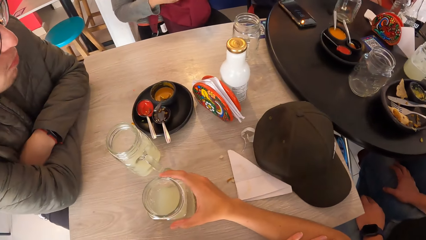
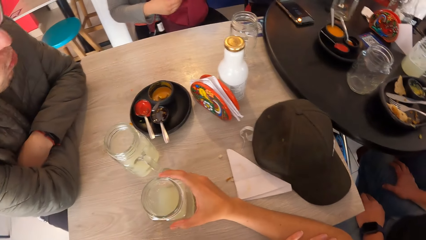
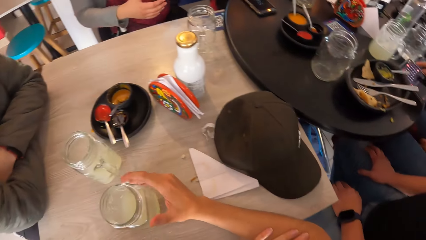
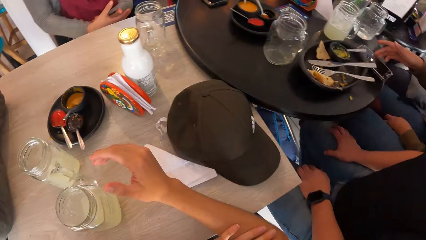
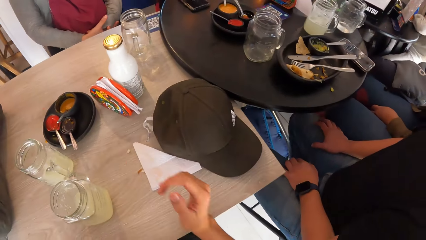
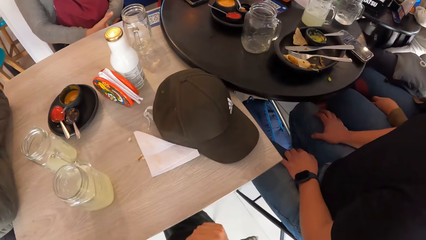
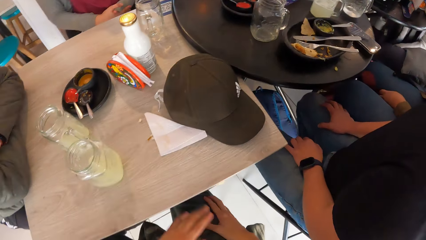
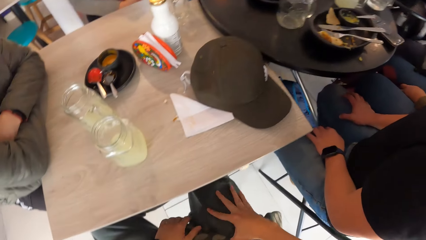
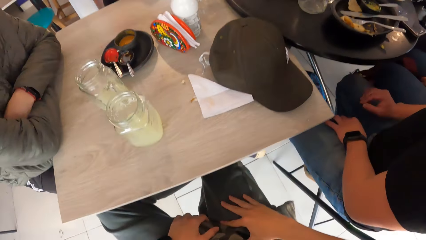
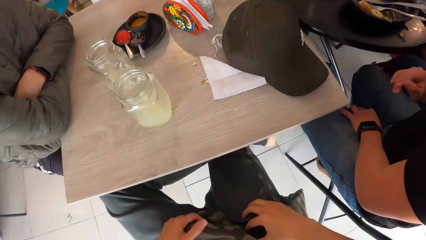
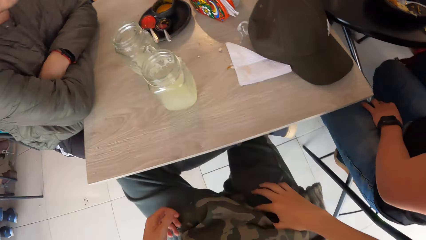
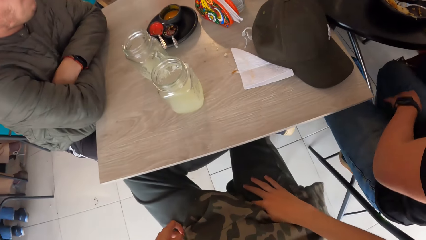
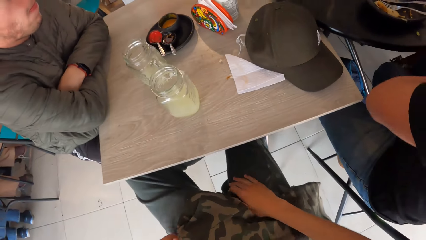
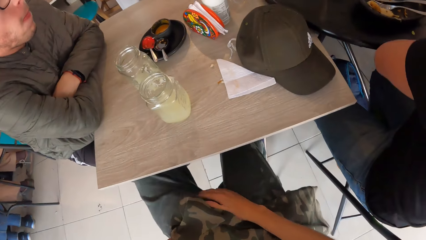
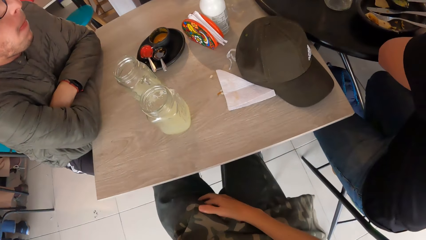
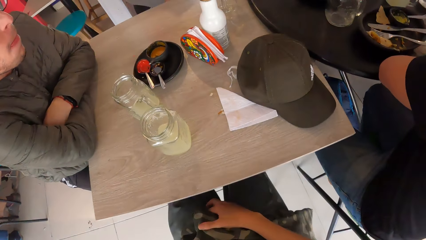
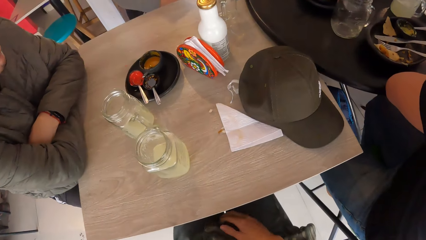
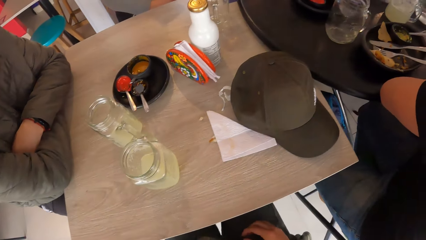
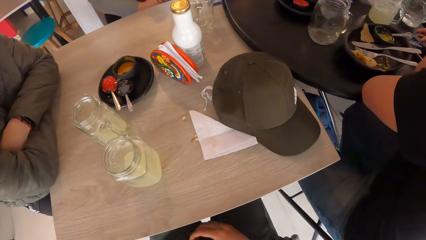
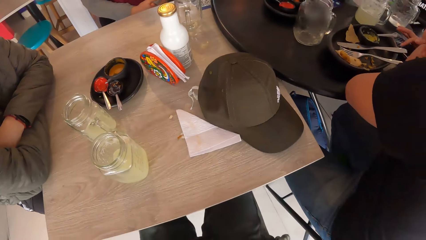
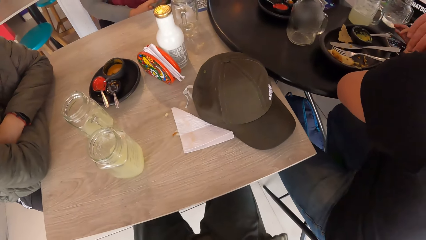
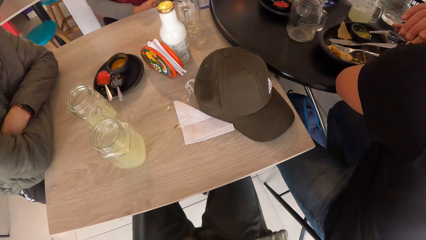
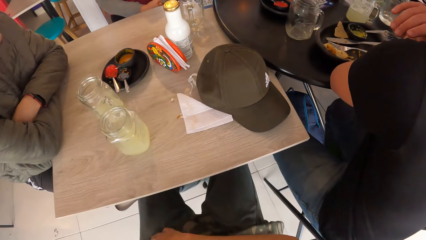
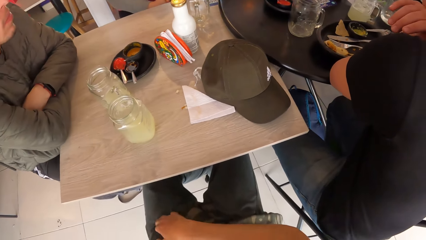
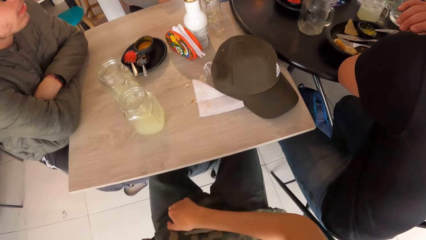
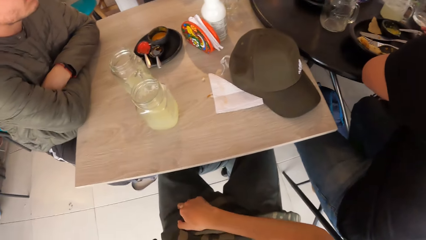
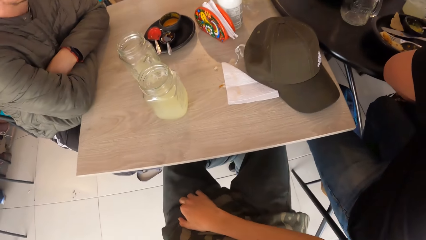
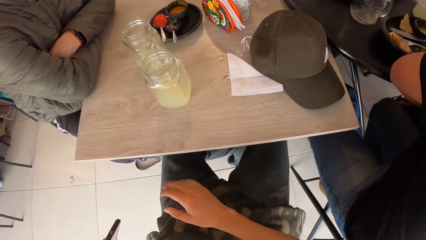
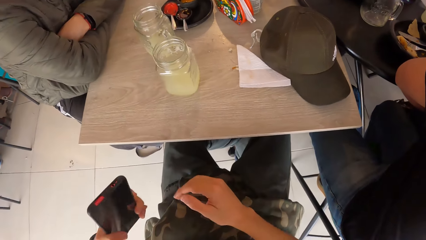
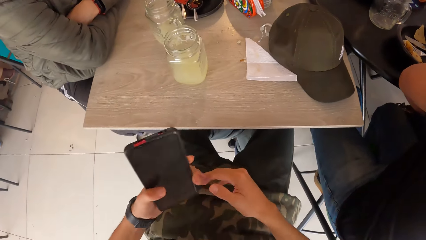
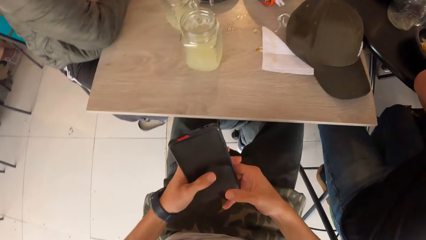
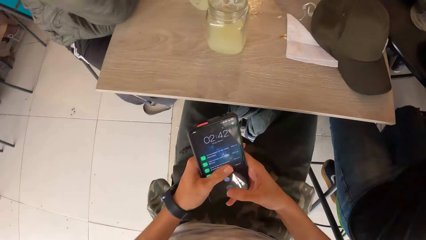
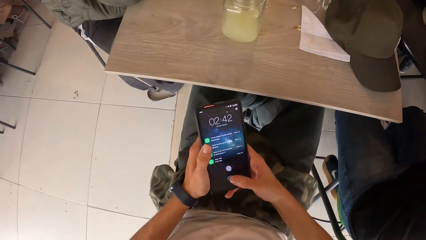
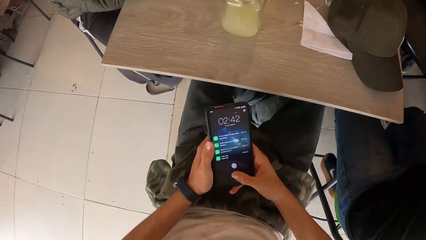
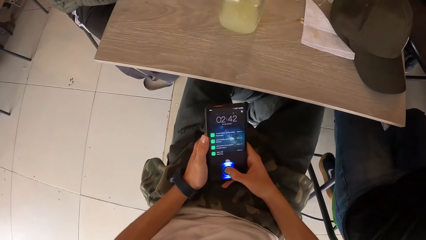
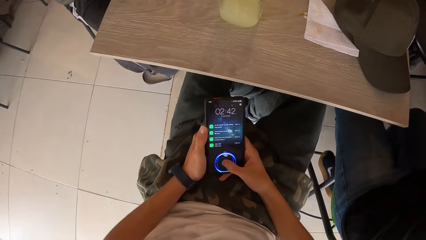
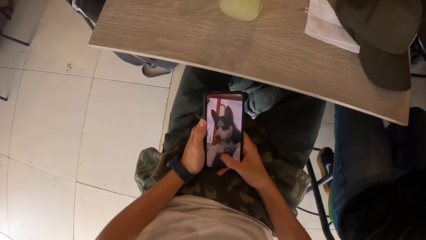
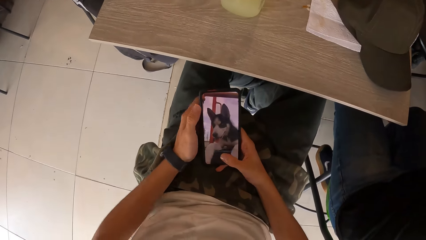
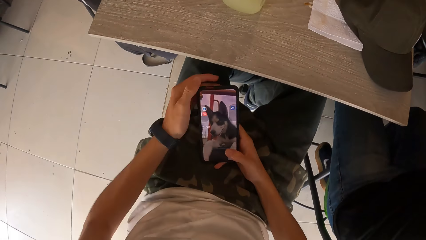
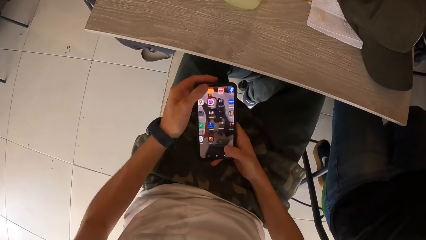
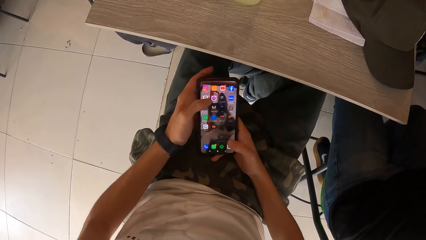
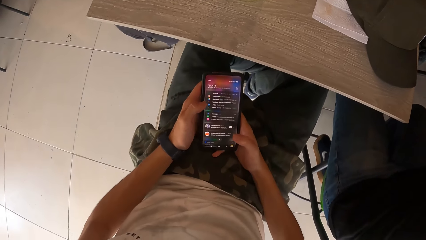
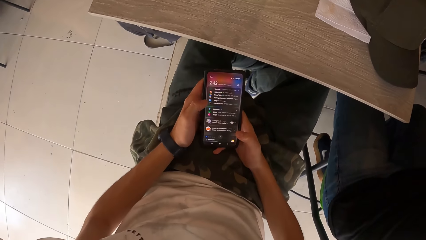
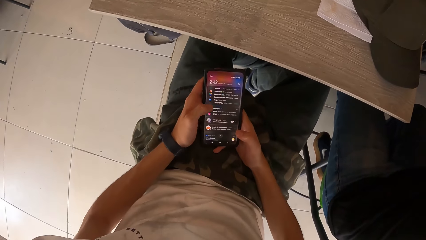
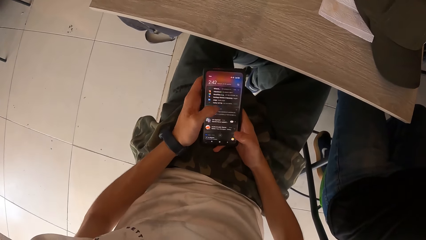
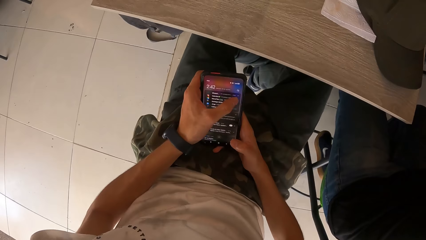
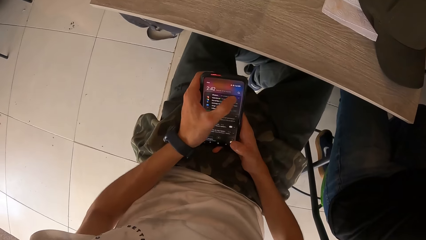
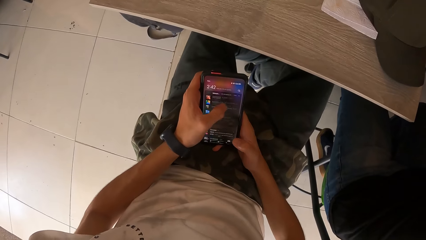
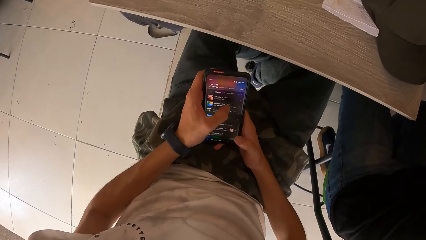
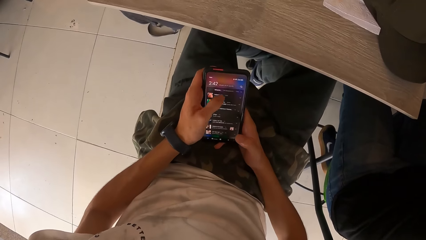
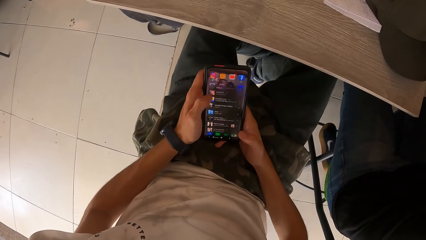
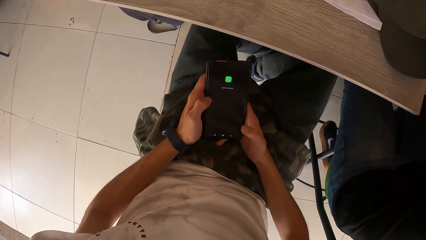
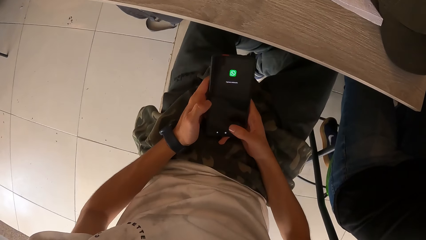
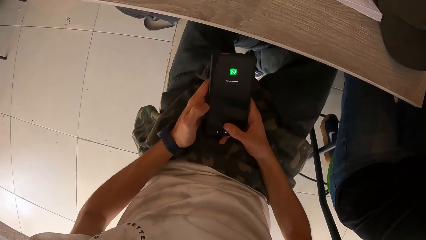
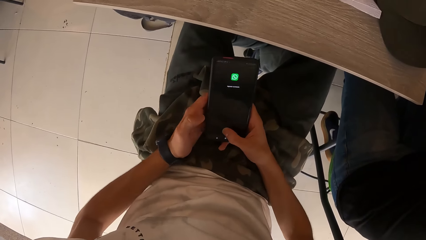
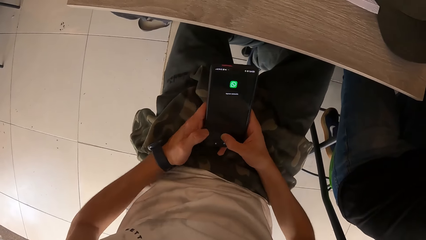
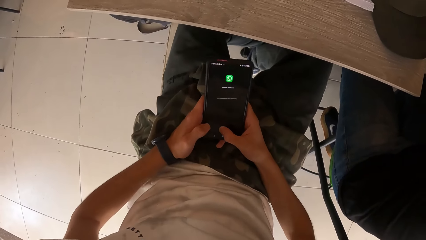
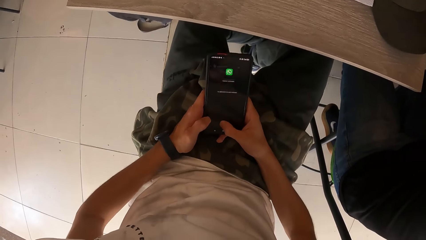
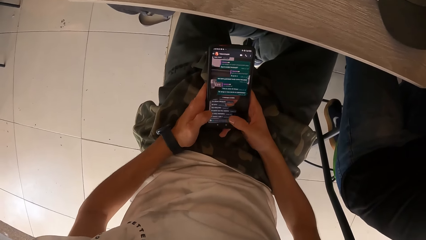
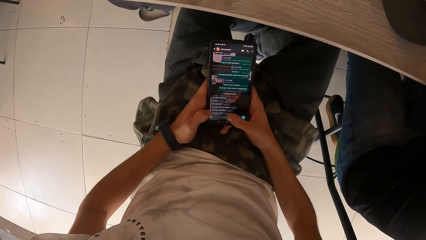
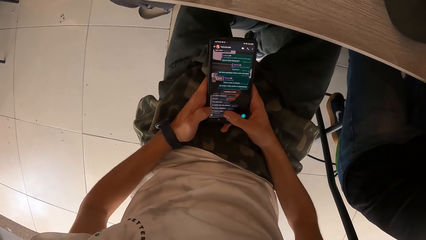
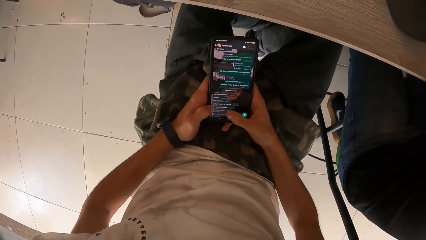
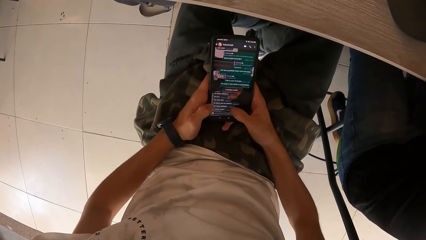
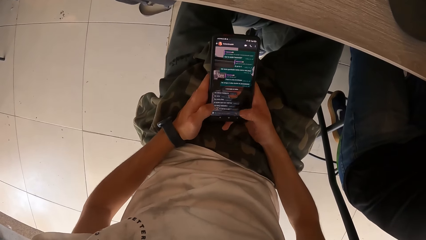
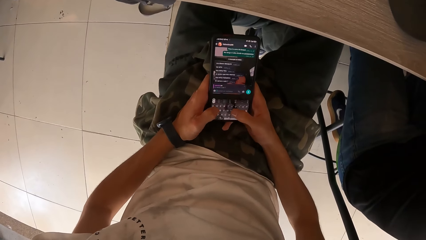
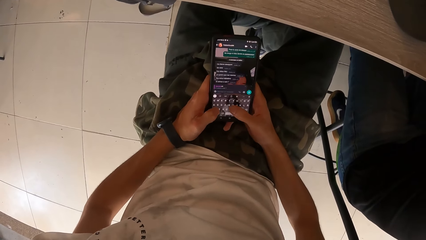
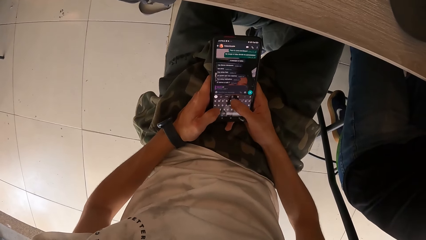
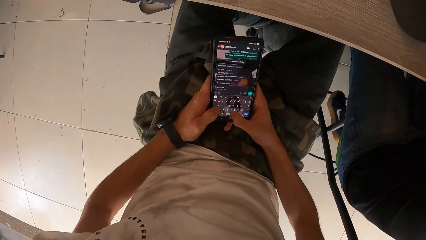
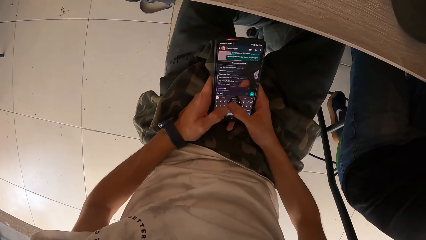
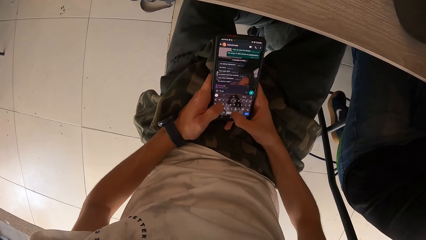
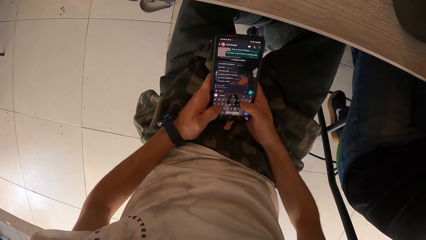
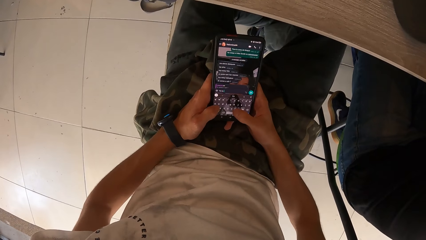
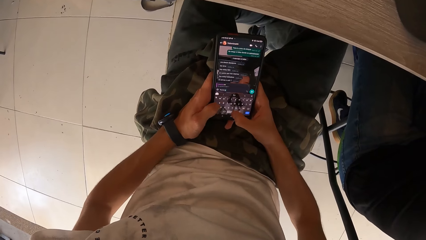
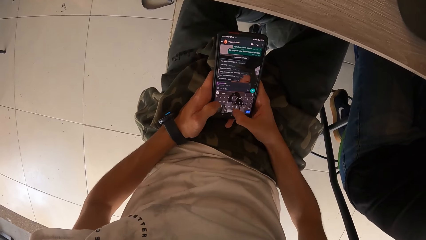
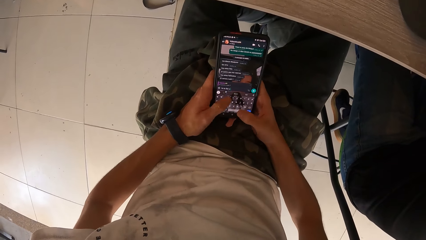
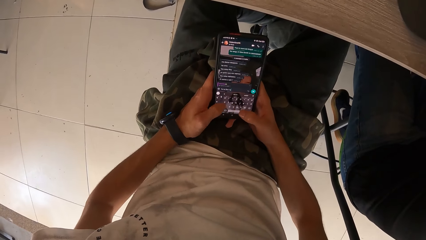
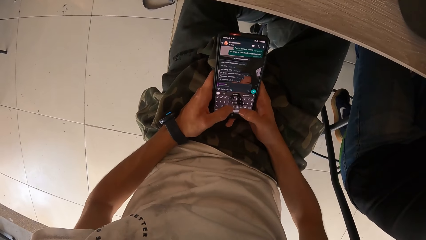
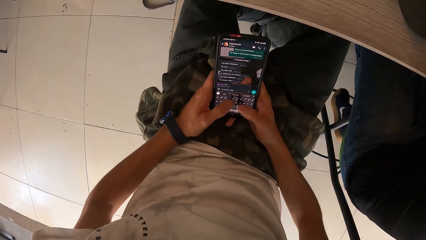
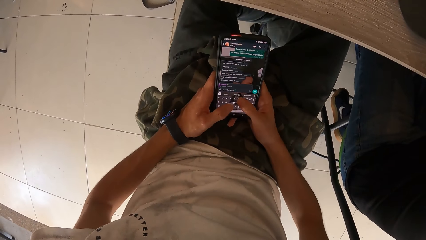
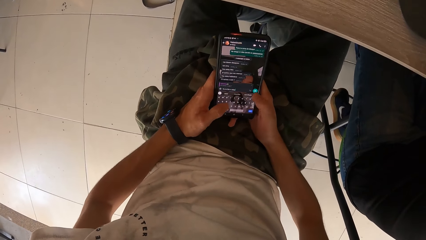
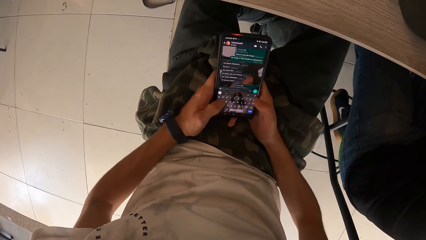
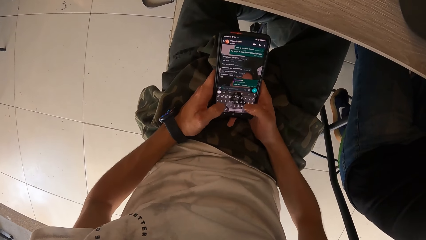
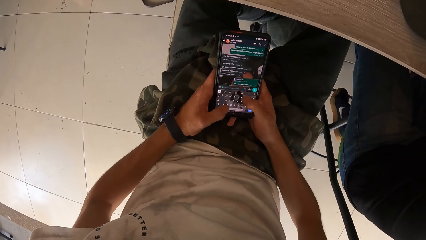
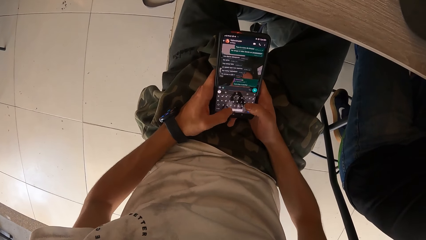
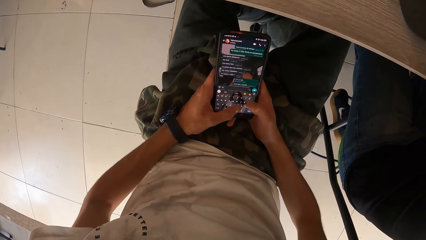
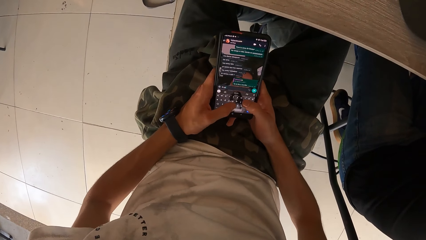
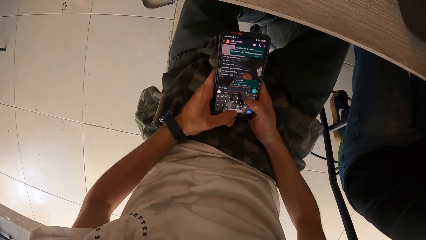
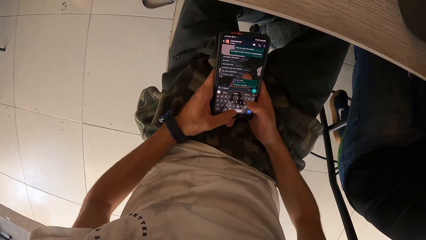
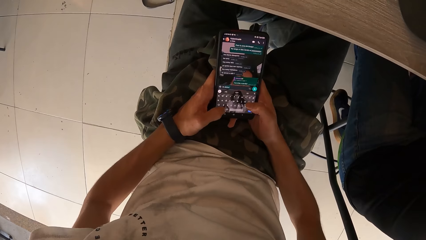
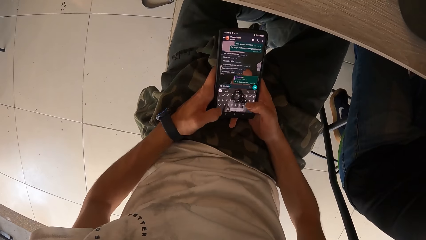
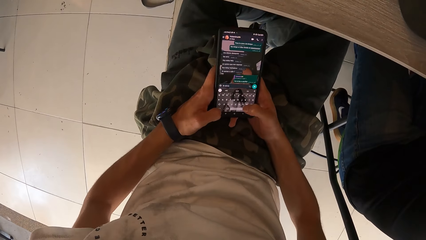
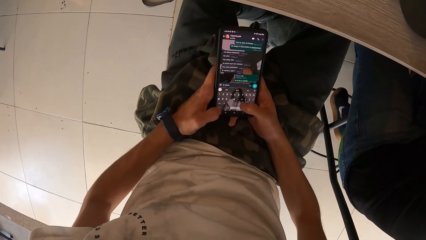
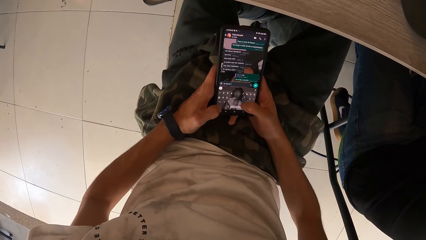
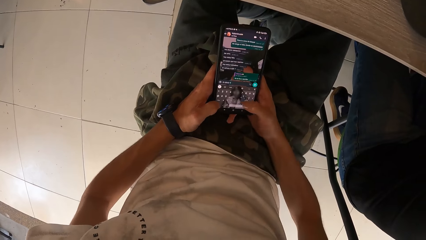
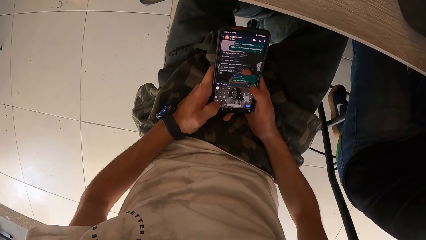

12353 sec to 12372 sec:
The woman places the phone on the table with her right hand. The camera wearer rubs his thigh with his right hand. He moves a jacket on his thigh with his left hand. He touches the trouser. He takes the phone from his joggers' pocket with his left hand. He holds the phone with both hands. He operates the phone with both hands. He unlocks the phone. He types on the phone. He sends the message.
